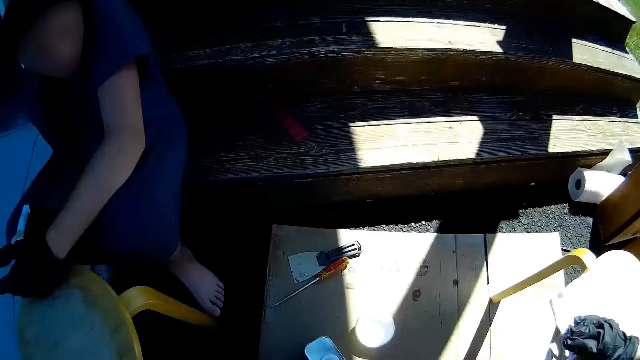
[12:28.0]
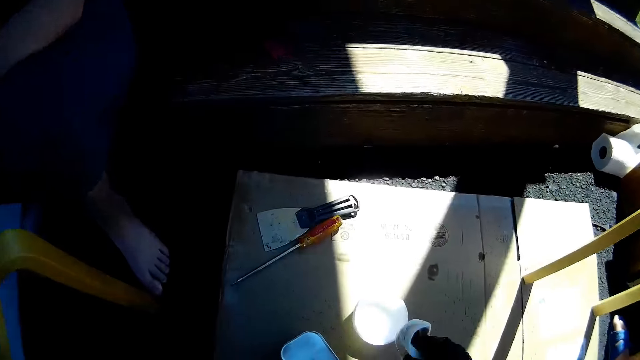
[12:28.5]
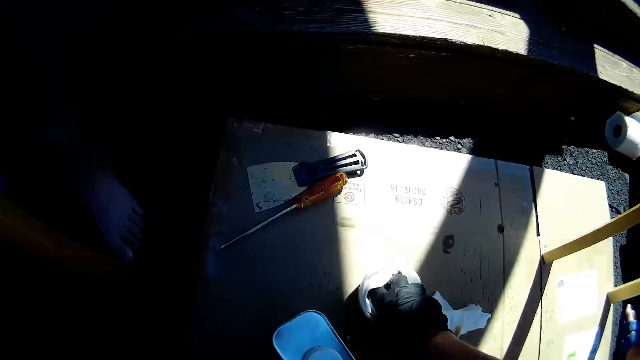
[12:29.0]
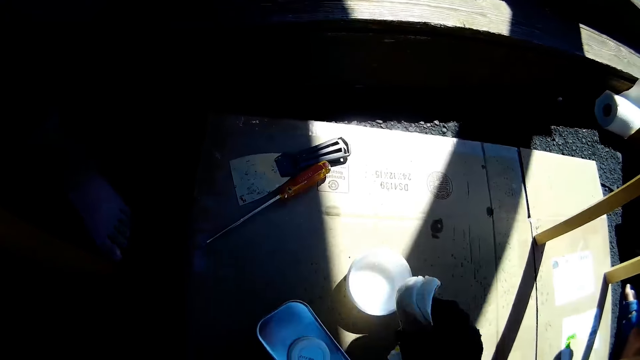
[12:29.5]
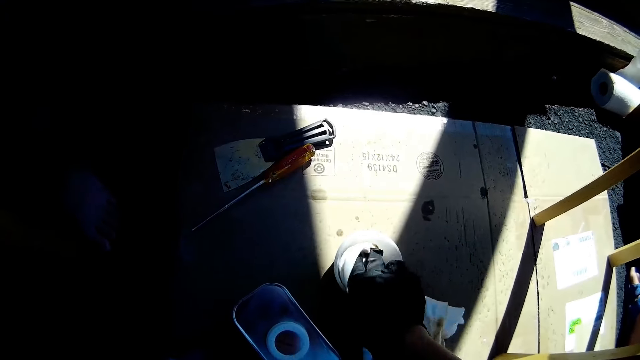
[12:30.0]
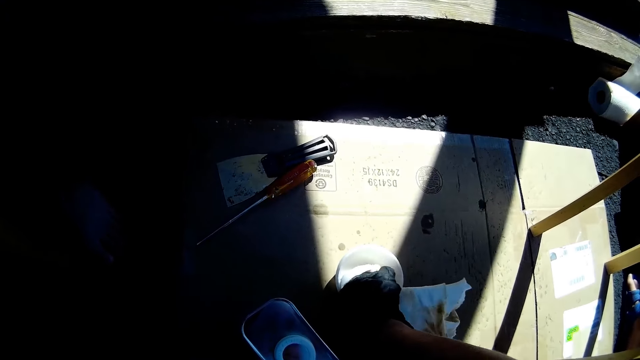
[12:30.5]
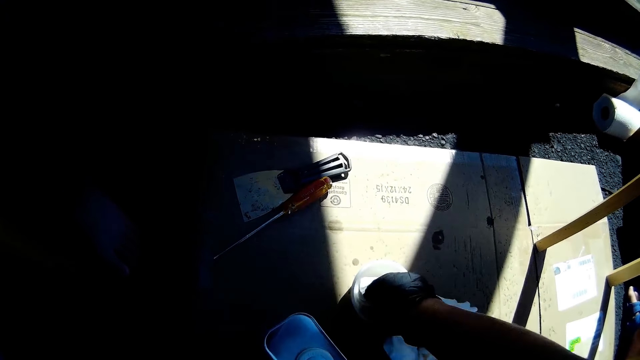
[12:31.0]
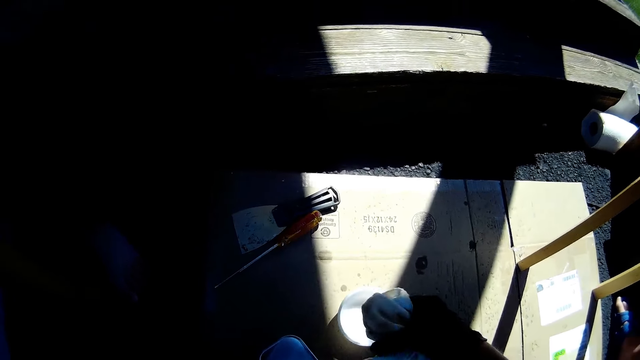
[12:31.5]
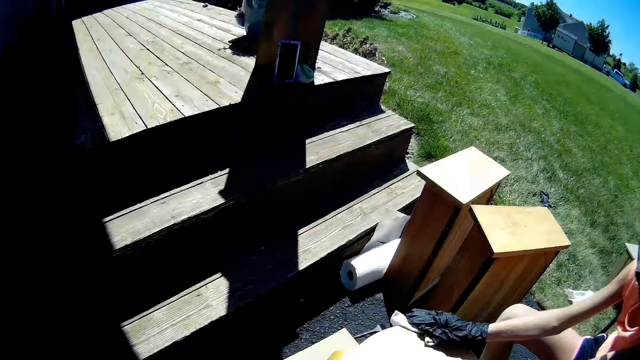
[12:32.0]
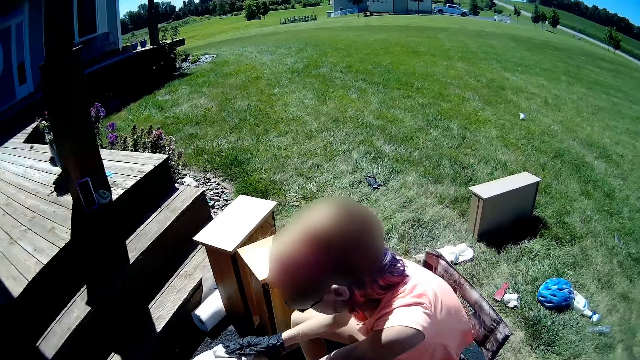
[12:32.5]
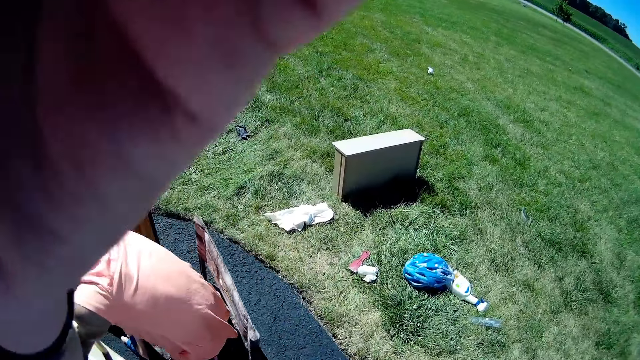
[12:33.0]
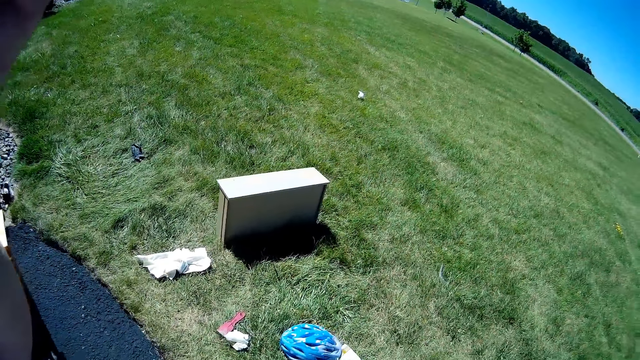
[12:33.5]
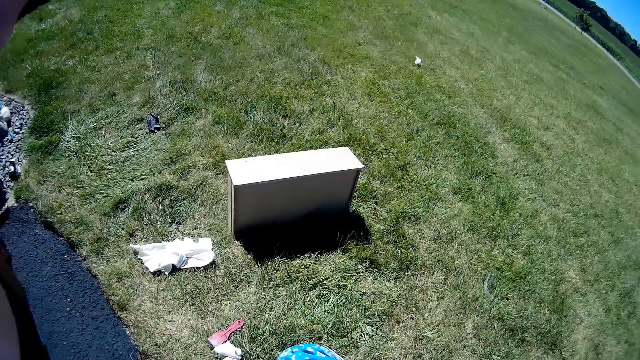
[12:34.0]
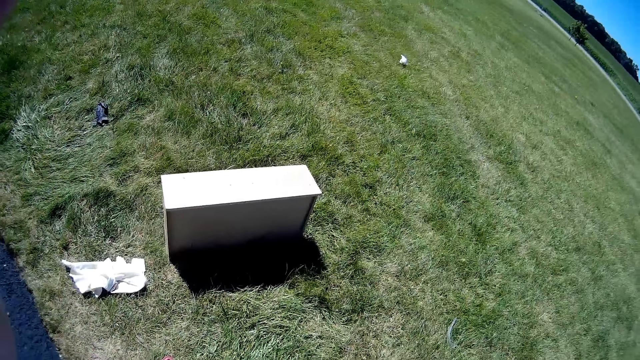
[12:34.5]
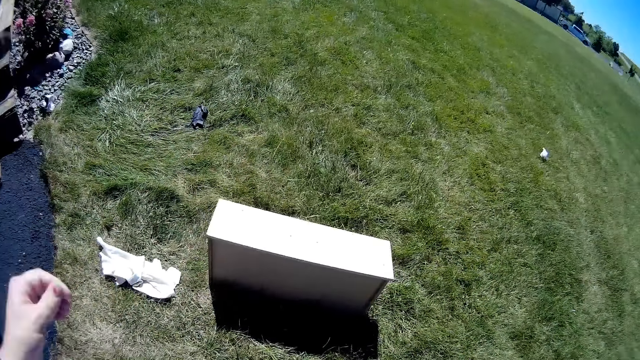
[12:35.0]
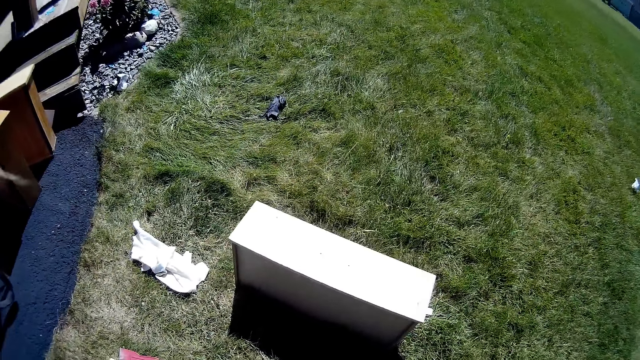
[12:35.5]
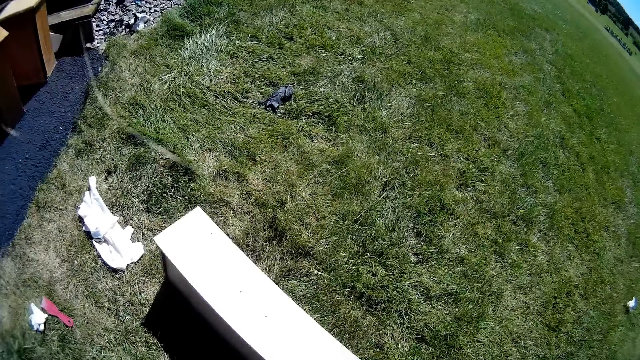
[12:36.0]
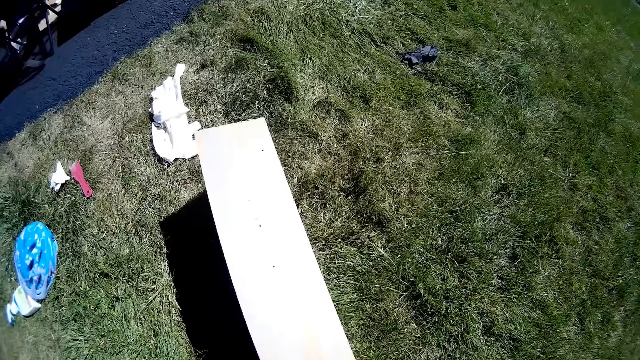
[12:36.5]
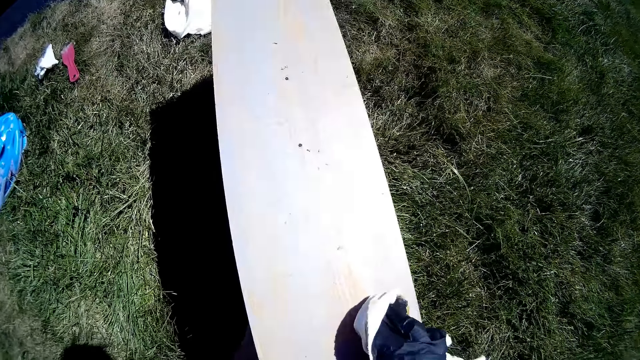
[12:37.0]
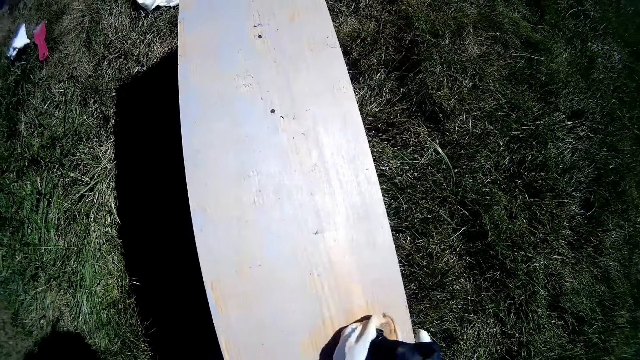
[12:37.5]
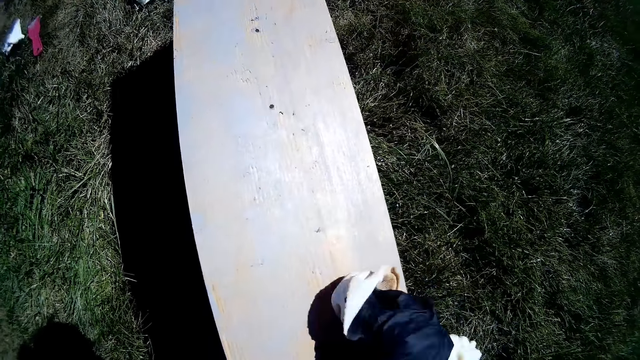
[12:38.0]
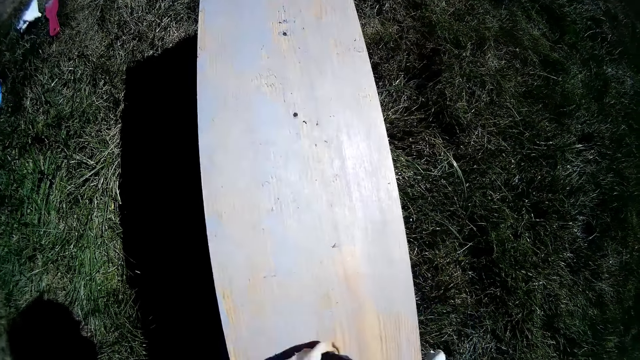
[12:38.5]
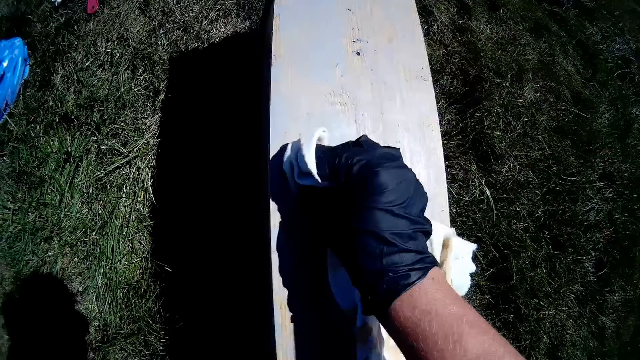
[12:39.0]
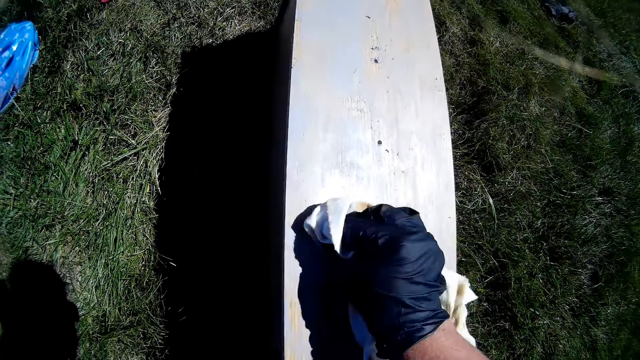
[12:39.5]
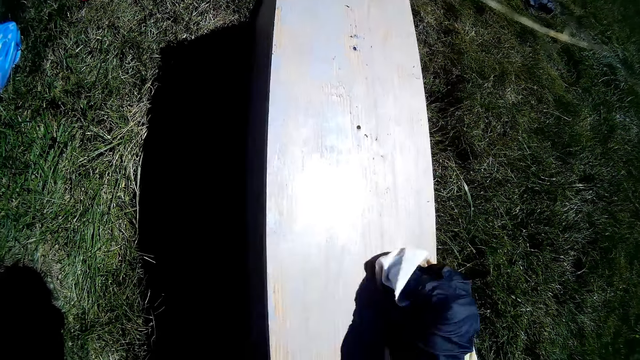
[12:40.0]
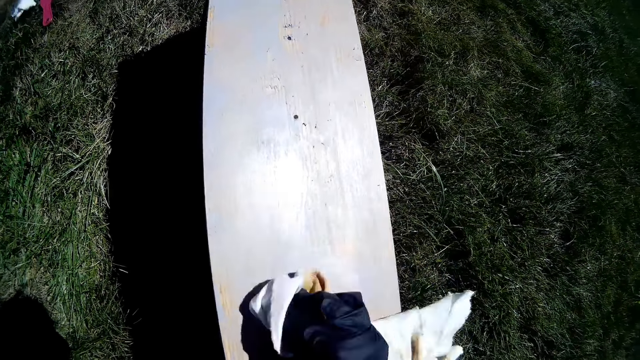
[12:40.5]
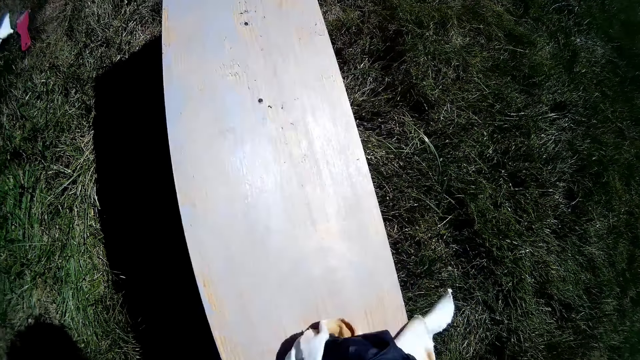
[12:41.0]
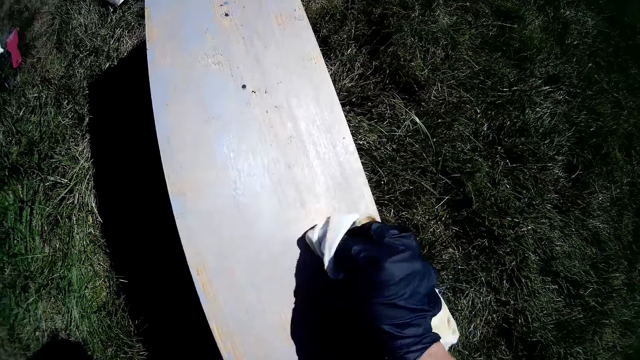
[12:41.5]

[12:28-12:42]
The camera wearer dips the cloth or fabric in the tin. A girl wipes the stool with a fabric. The camera wearer walks around the compound. They move the hand to the camera and adjust the camera. They wipe the drawer with the fabric or white paper.

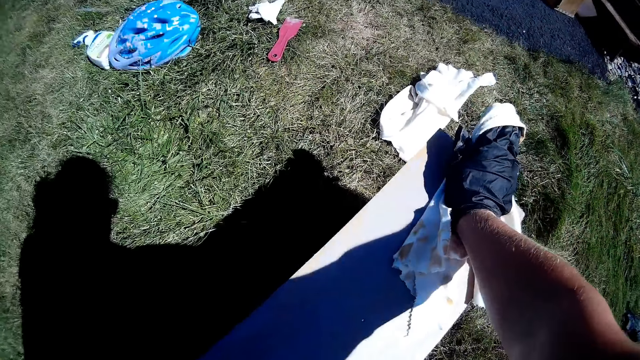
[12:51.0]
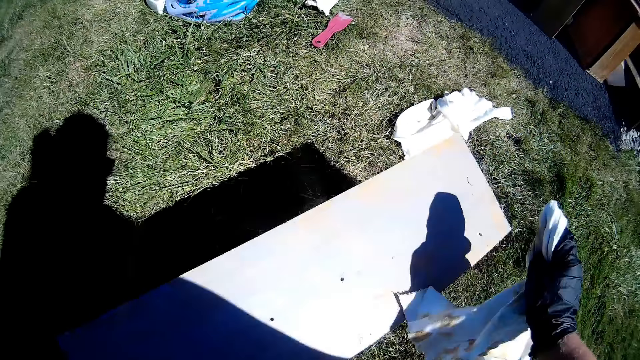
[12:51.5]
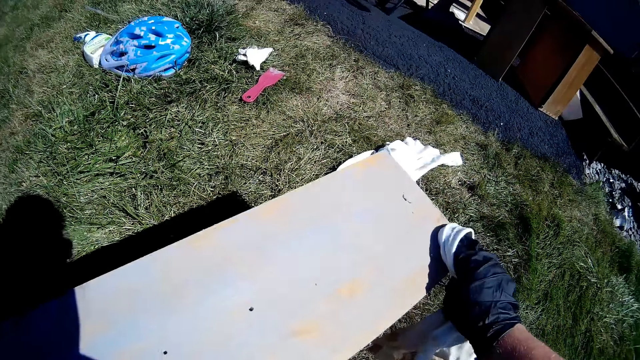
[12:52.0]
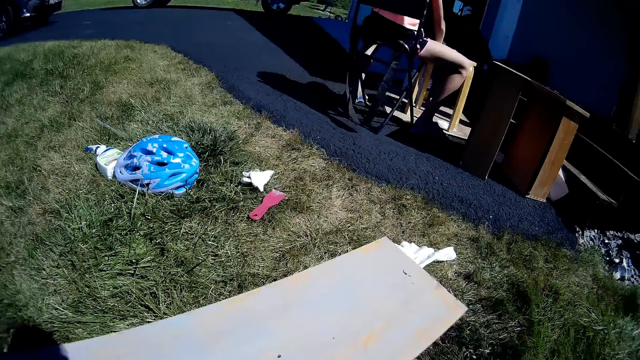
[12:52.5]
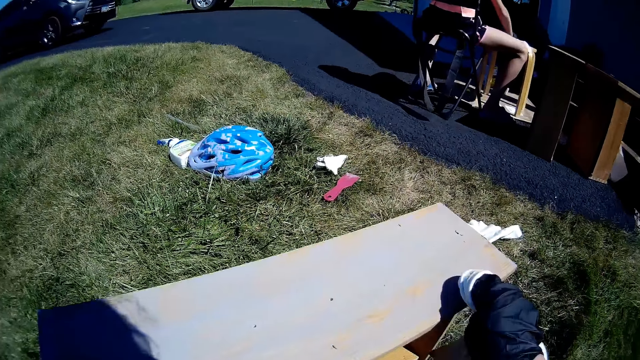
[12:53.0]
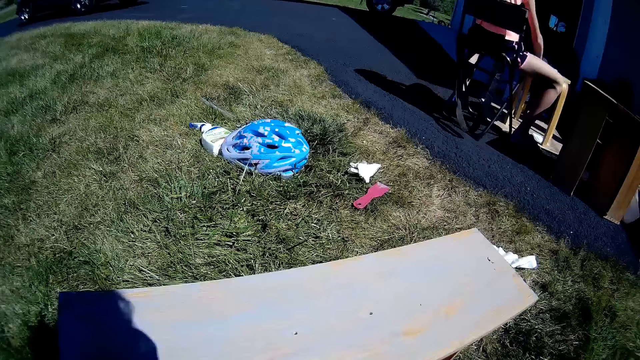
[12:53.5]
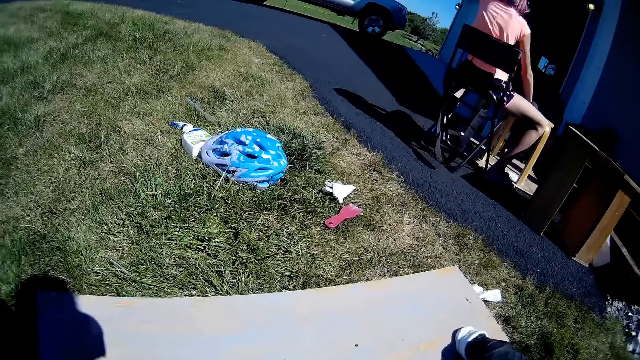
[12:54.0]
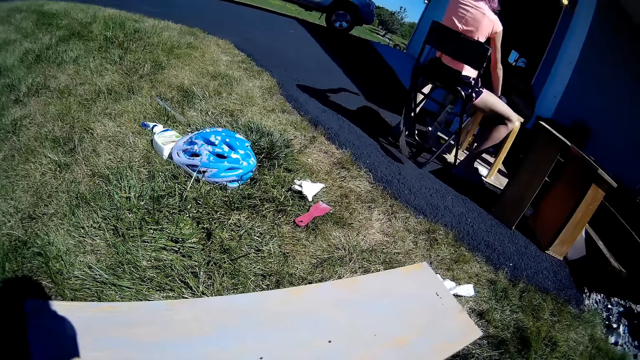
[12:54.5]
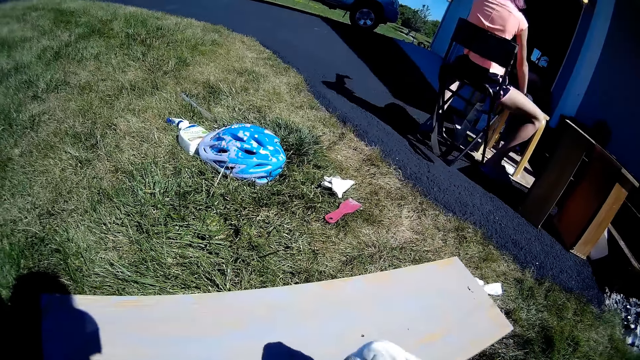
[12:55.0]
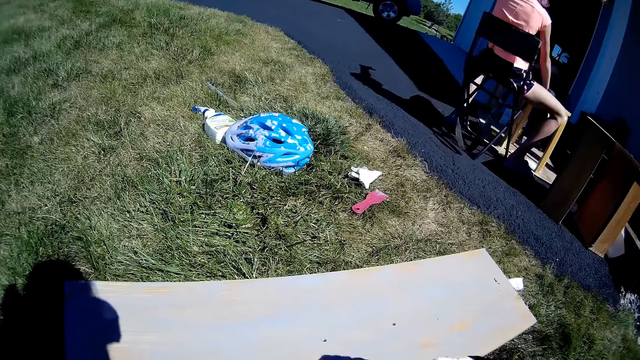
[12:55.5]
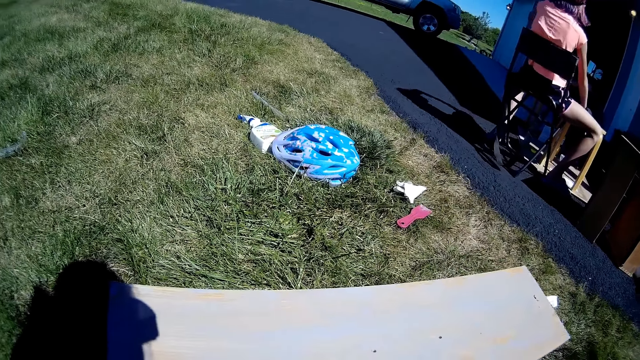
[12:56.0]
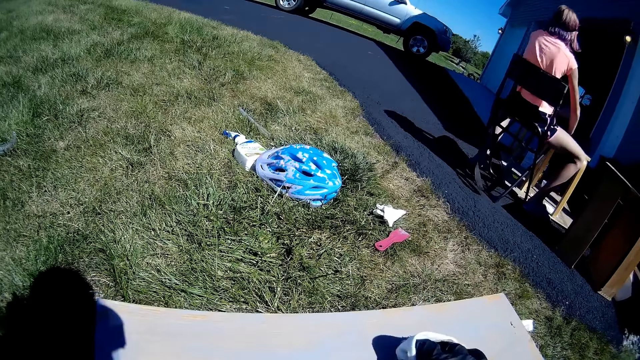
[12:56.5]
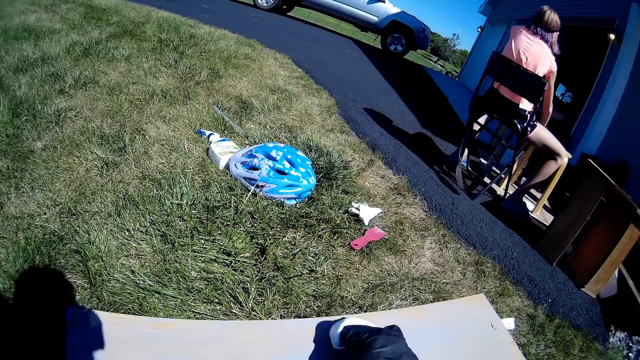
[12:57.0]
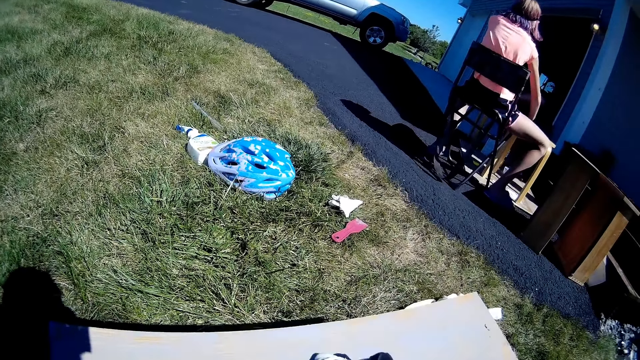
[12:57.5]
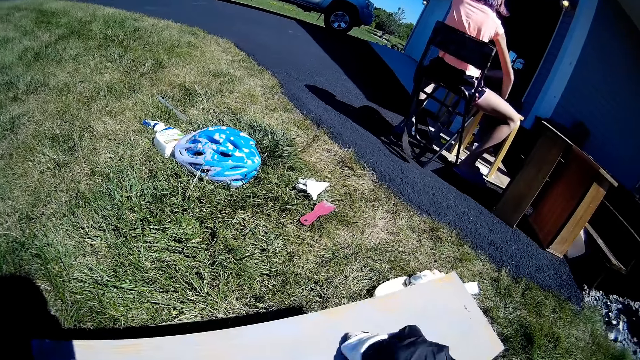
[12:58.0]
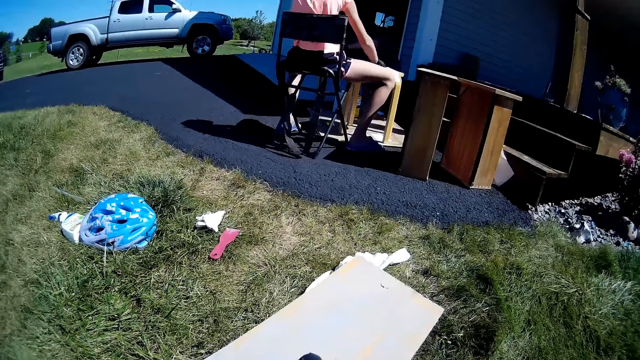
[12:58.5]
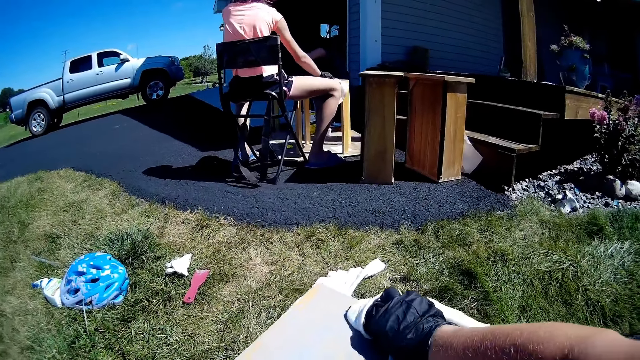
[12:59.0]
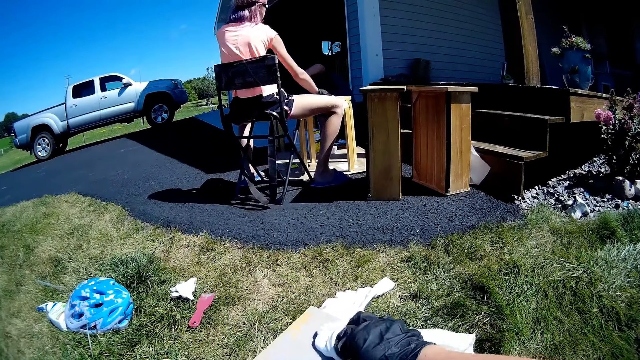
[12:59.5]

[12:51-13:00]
A girl wipes the stool with a fabric. The camera wearer holds the cloth. They wipe the wooden structure with the white paper.
